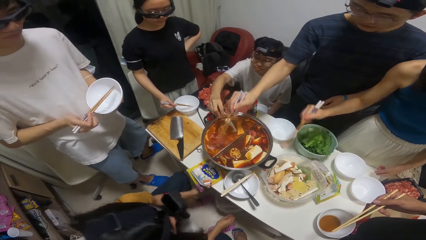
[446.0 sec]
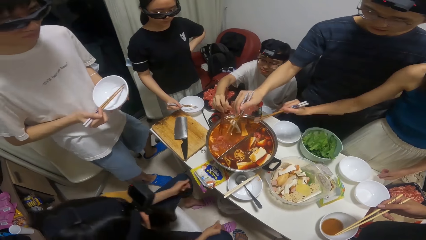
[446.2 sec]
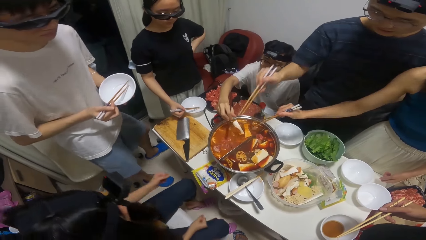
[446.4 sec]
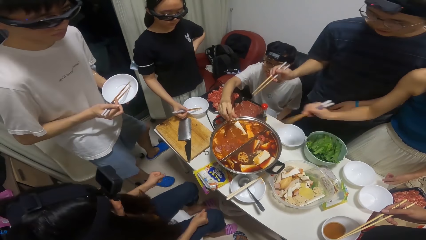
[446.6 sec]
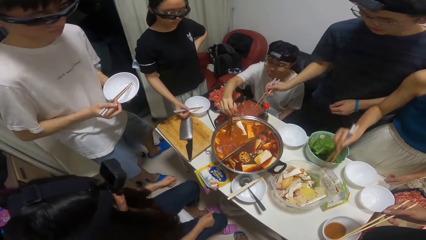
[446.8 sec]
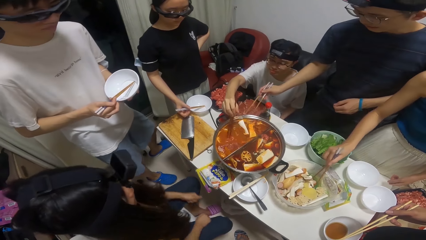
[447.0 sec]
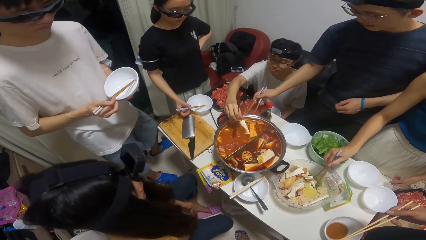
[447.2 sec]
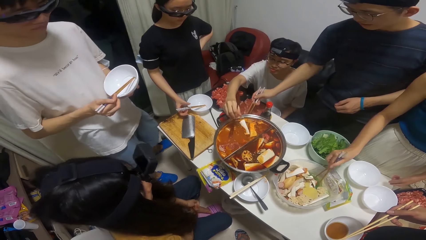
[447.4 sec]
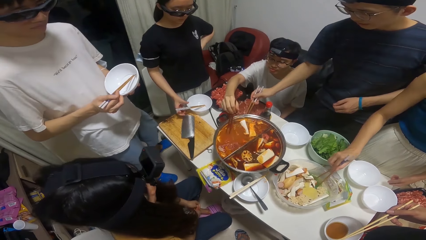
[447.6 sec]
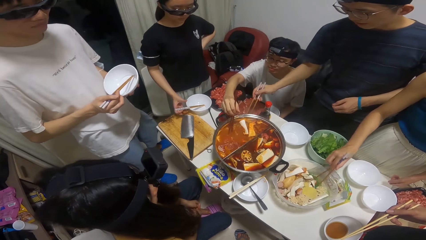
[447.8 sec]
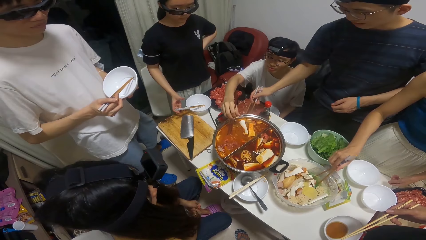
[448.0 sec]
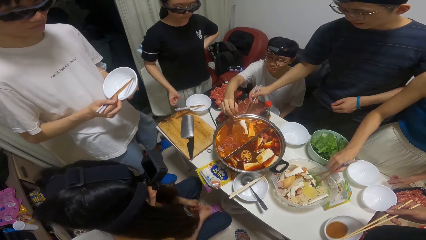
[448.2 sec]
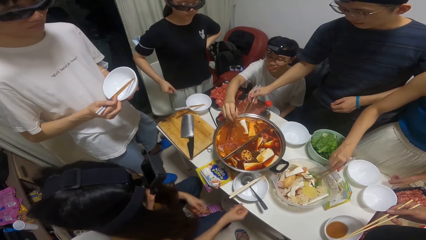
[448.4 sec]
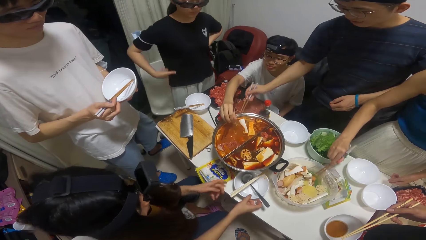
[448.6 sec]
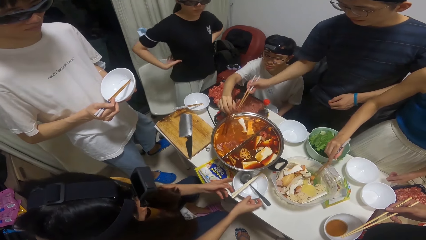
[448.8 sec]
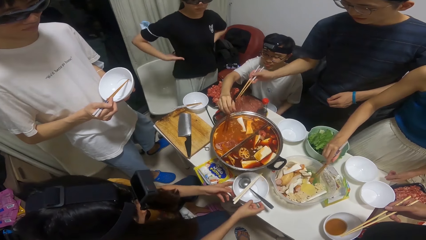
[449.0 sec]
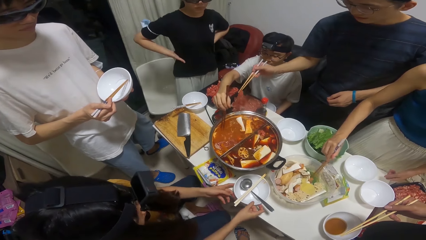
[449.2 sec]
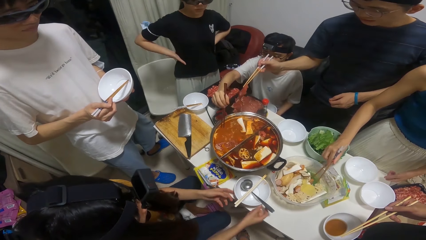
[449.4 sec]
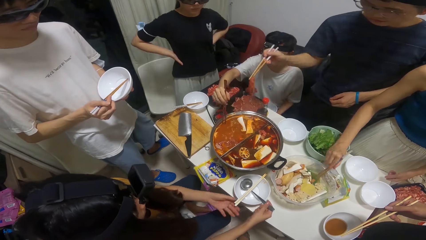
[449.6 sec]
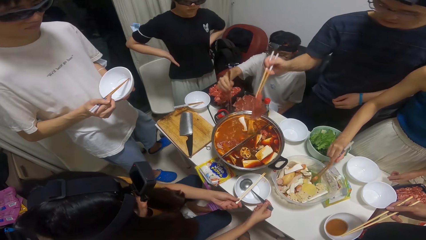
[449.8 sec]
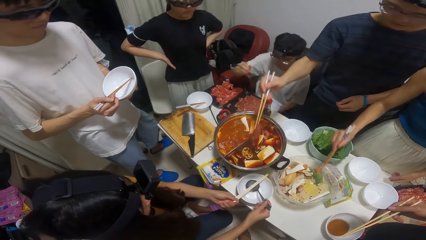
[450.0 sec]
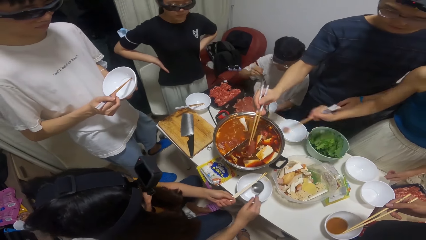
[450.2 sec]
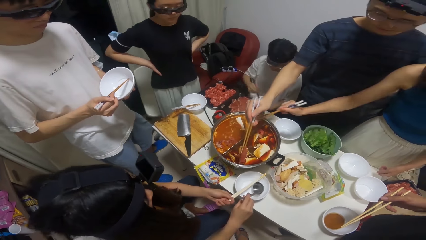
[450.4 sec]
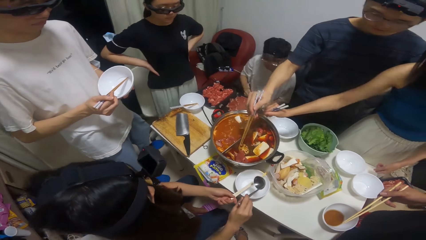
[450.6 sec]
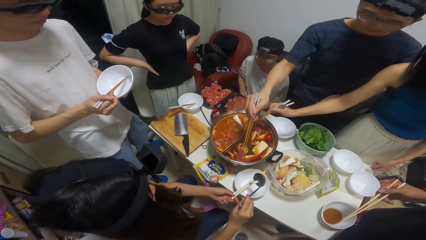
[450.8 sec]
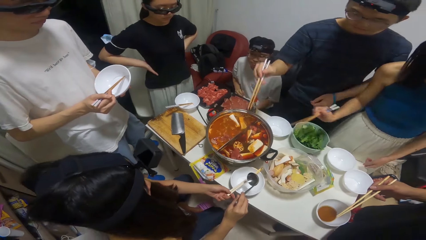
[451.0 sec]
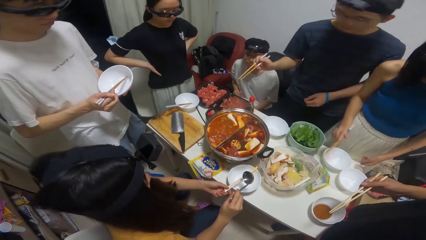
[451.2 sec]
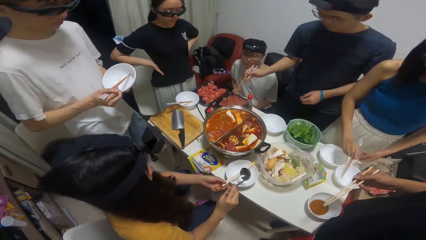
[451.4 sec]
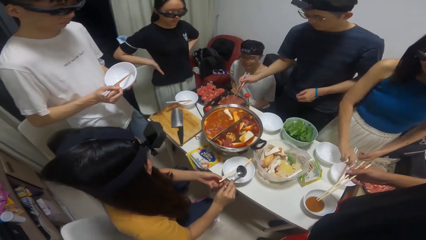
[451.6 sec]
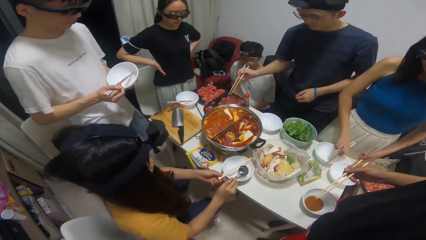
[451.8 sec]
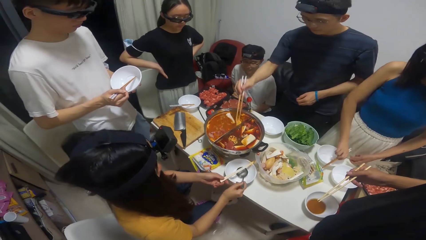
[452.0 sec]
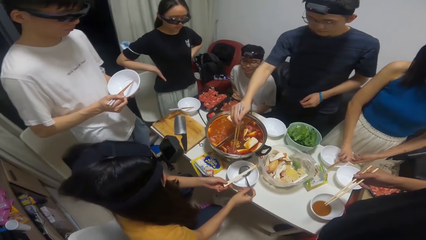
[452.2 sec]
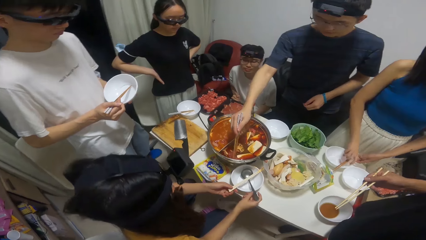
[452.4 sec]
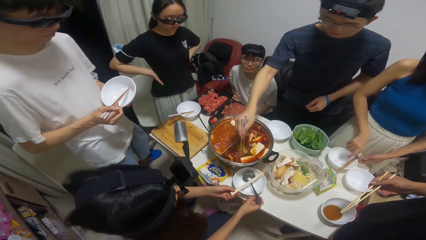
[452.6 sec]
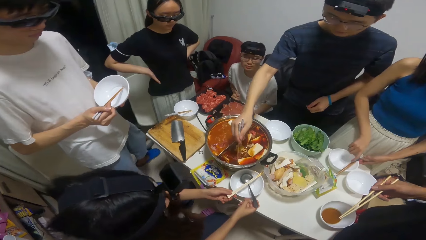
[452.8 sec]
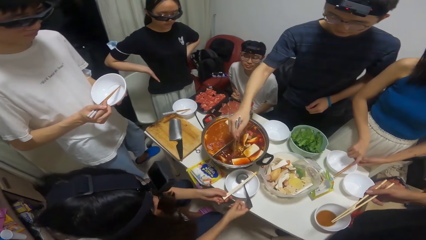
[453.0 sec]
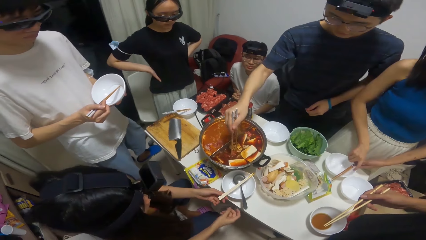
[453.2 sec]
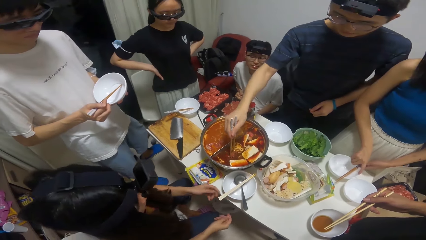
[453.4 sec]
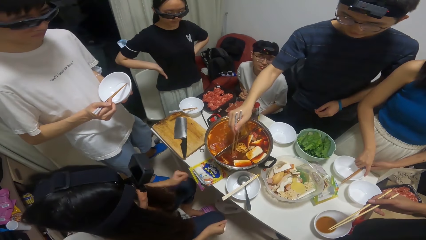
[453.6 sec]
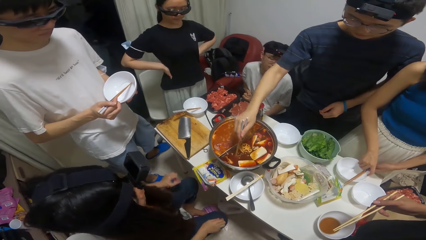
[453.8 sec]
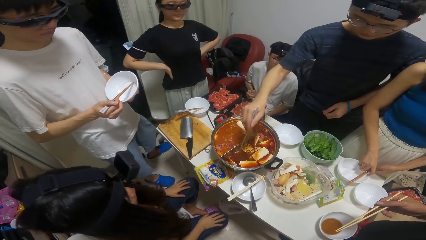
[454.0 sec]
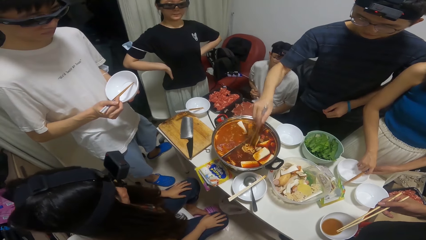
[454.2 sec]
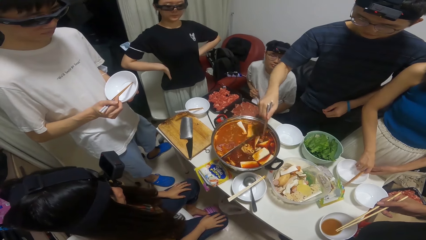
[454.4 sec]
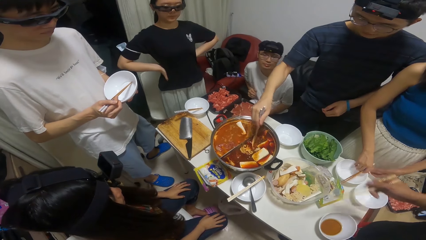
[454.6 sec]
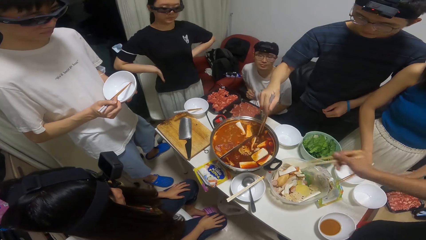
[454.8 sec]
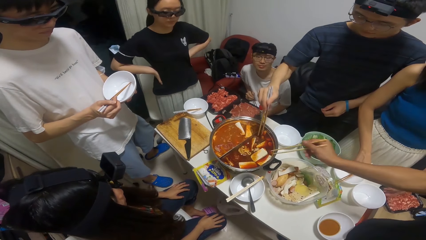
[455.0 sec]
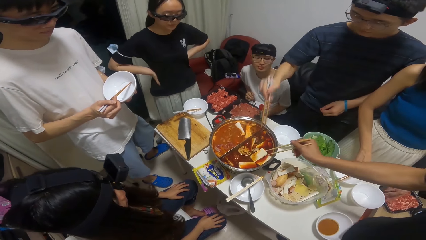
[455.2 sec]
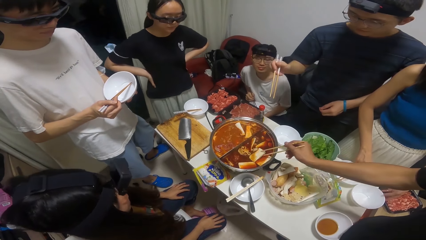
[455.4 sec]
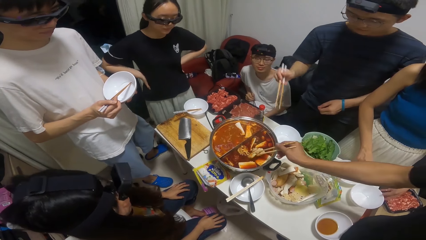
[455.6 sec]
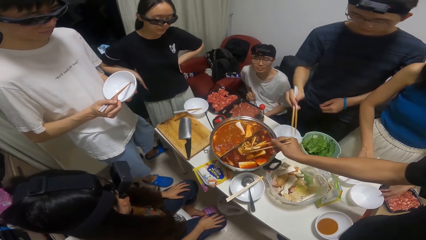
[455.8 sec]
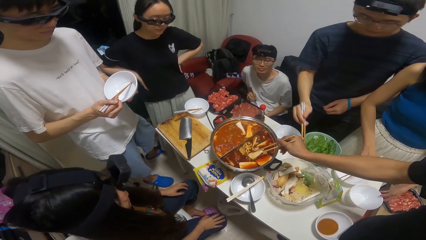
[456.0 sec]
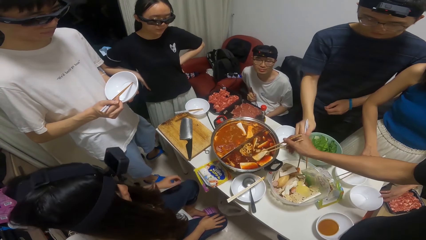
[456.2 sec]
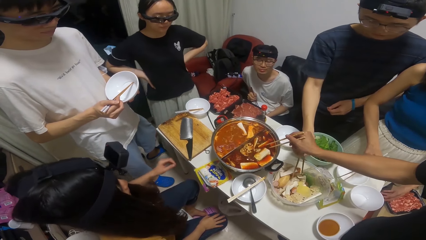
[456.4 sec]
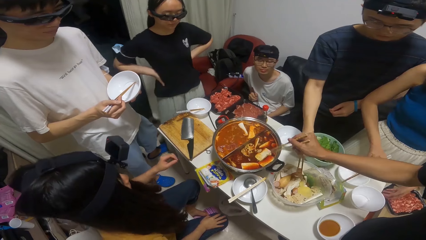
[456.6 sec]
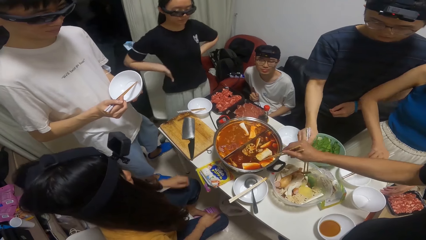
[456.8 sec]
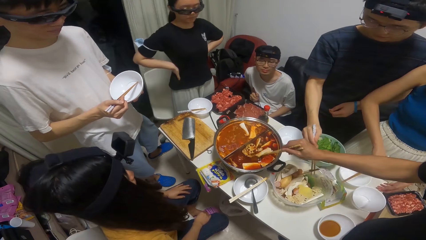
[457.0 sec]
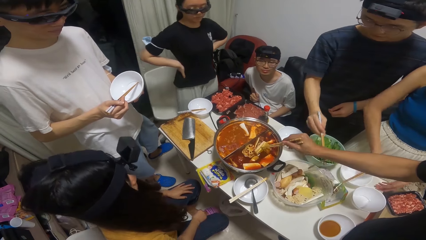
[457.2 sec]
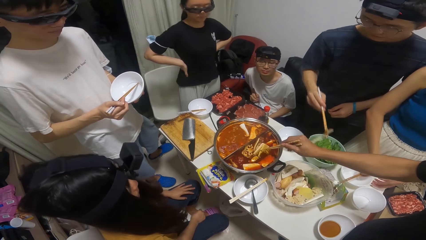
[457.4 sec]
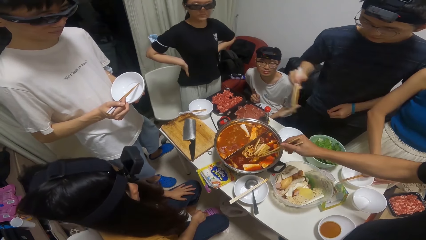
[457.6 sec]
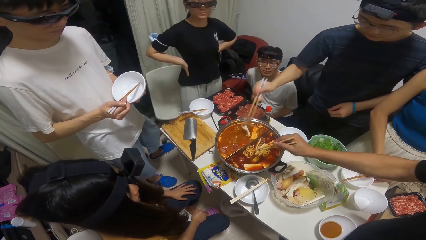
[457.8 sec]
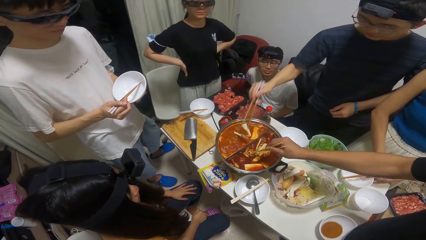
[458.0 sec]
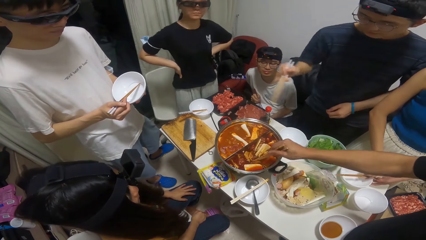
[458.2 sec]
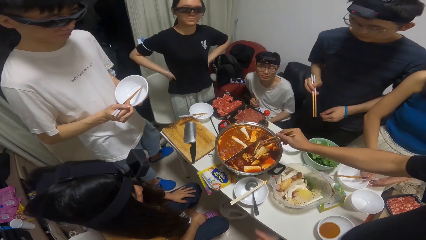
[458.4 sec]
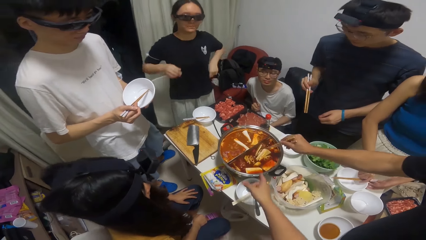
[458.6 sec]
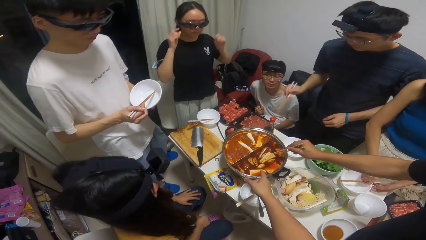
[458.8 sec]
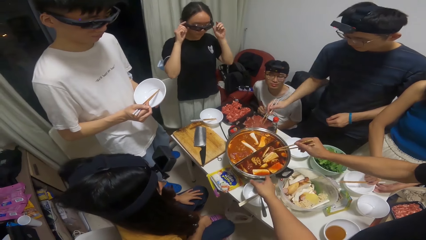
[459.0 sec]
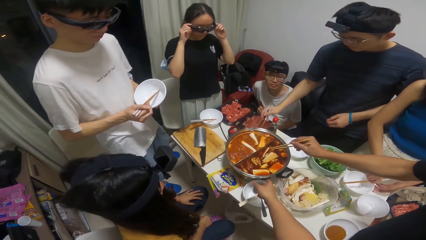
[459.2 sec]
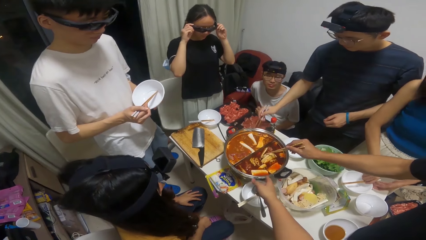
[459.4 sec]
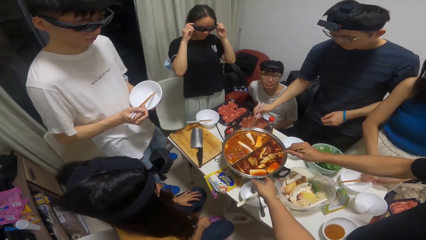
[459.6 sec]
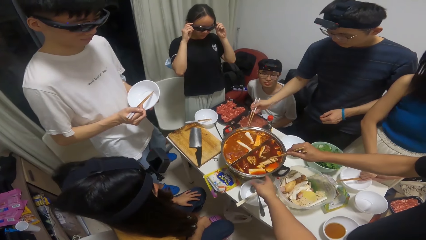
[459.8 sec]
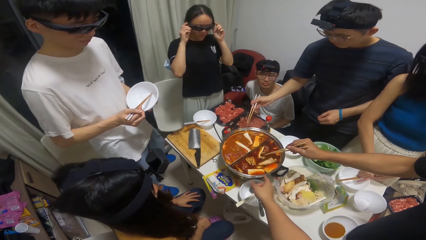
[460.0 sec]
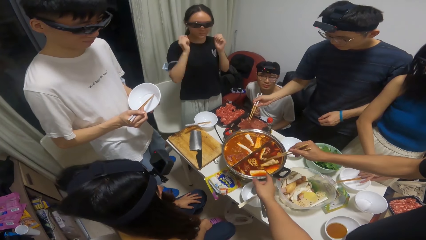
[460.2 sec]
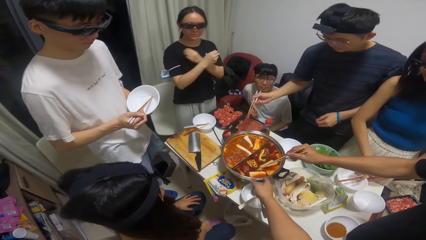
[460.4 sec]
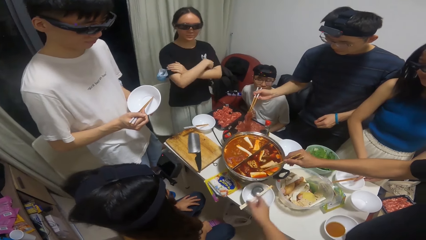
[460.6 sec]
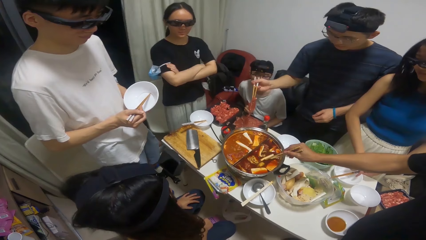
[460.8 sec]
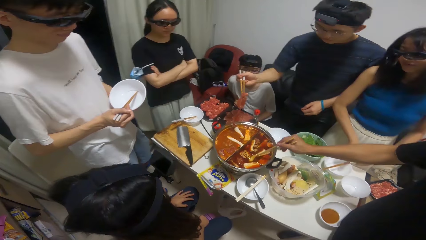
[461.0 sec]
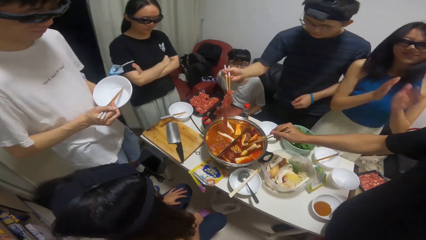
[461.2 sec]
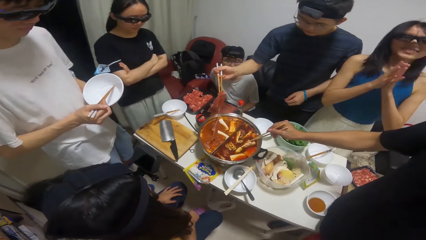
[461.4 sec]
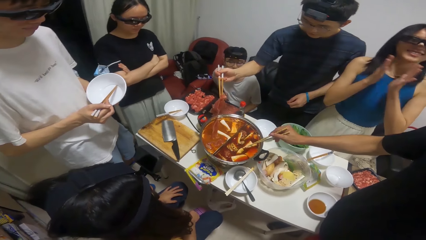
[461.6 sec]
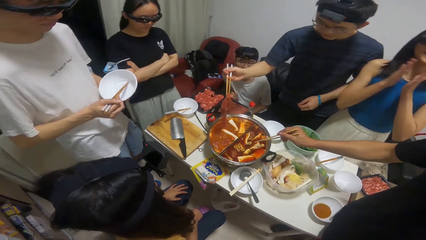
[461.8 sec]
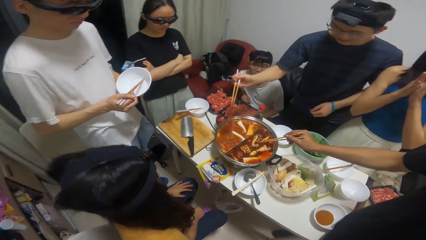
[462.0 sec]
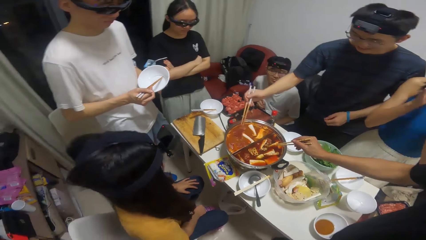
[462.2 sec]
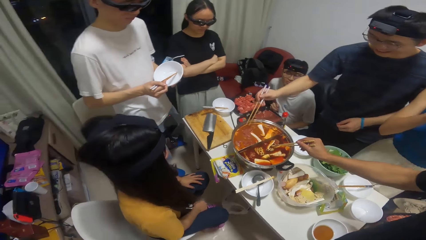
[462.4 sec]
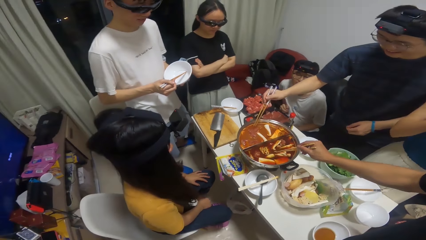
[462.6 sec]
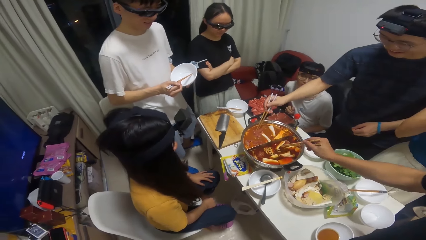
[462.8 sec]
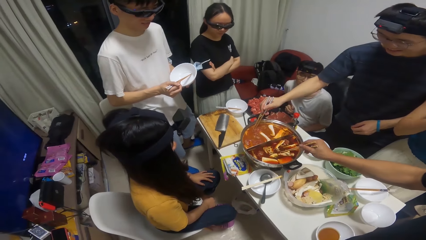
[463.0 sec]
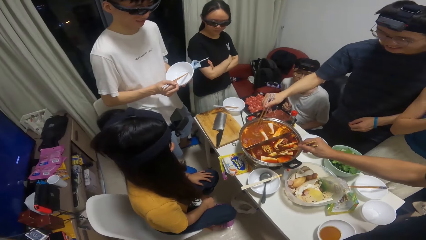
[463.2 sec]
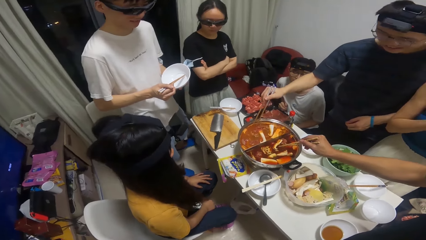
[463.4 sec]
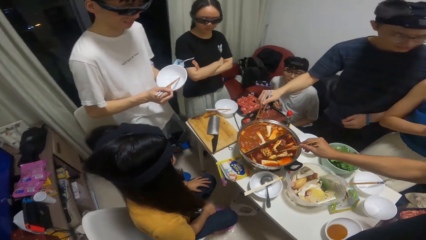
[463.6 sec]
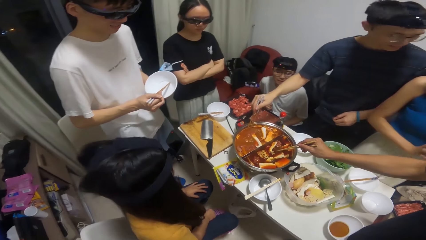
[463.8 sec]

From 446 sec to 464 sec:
A woman puts the chopsticks into the plate on the table. A man takes some meat with the chopsticks from a bowl on the table. Another woman takes a potato from the bowl on the table with the chopsticks in her hands. The man puts the meat into the pot of soup on the cooker on the table. The second woman puts the potato into the pot of soup on the cooker on the table and puts the chopsticks on the plate on the table. Another man stirs the pot of soup with the chopsticks. The first man takes a potato from the bowl on the table with the chopsticks in his hands, puts the potato into the pot of soup on the cooker on the table, takes some meat from the bowl on the table and puts the meat into the pot of soup on the cooker on the table.
